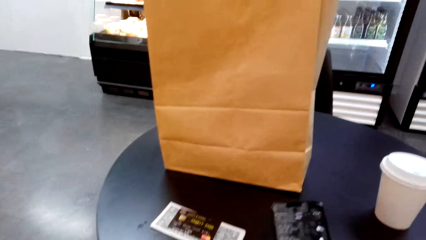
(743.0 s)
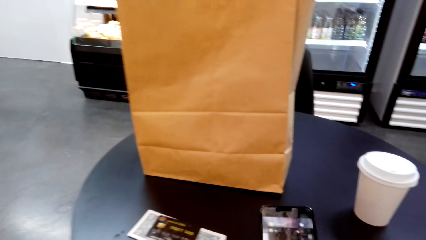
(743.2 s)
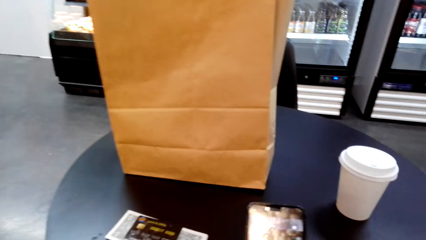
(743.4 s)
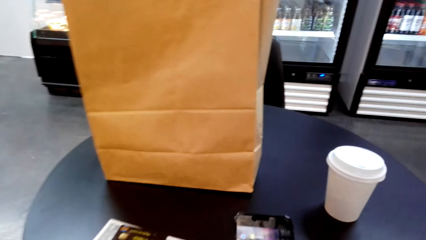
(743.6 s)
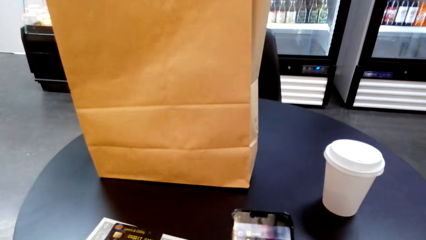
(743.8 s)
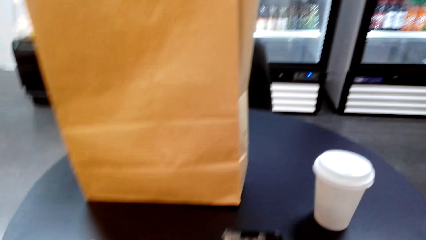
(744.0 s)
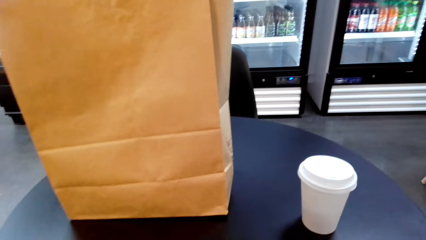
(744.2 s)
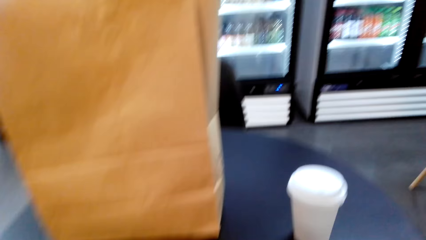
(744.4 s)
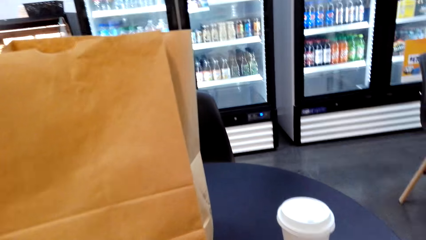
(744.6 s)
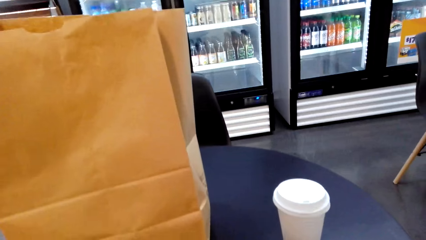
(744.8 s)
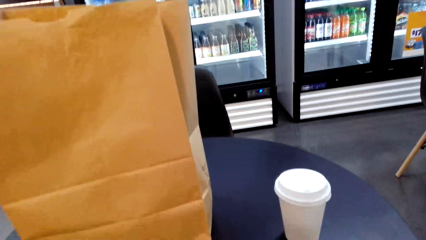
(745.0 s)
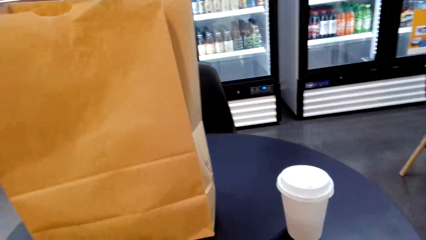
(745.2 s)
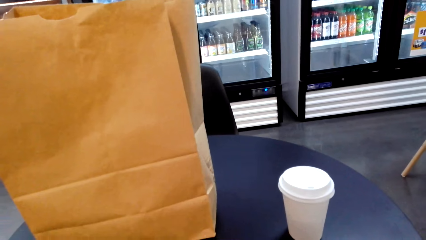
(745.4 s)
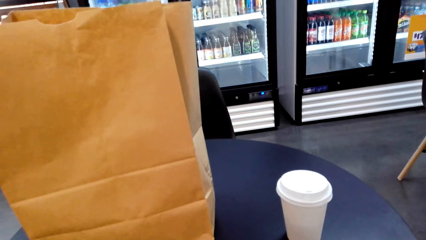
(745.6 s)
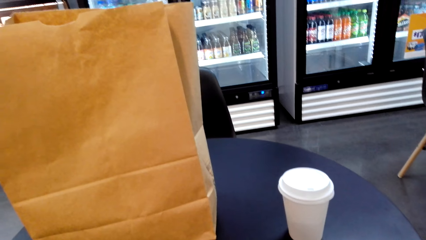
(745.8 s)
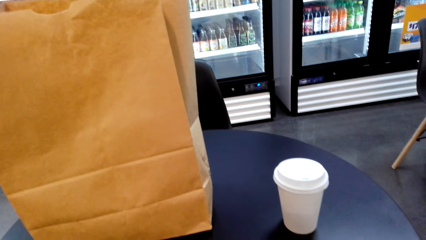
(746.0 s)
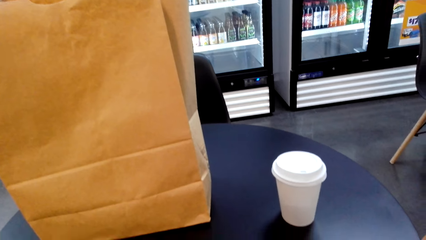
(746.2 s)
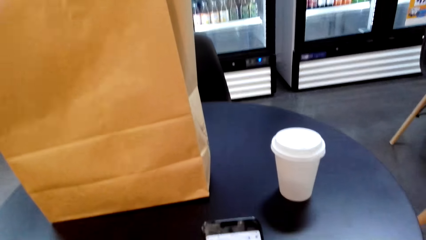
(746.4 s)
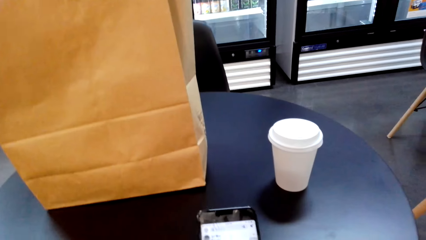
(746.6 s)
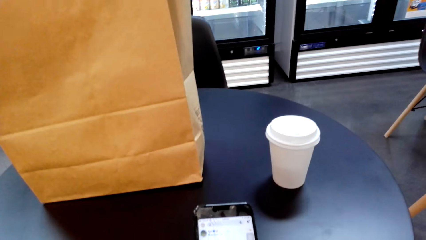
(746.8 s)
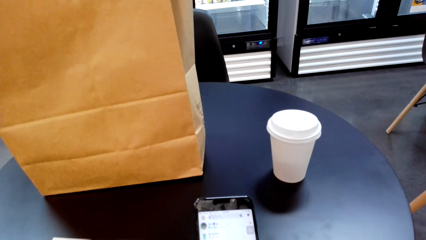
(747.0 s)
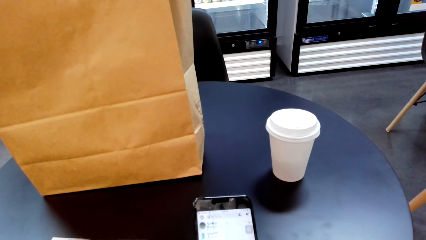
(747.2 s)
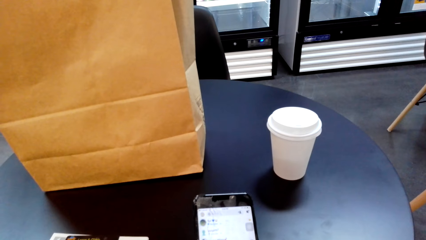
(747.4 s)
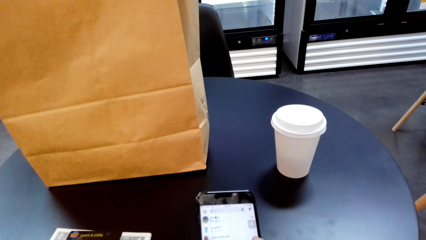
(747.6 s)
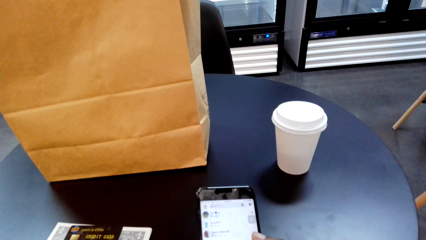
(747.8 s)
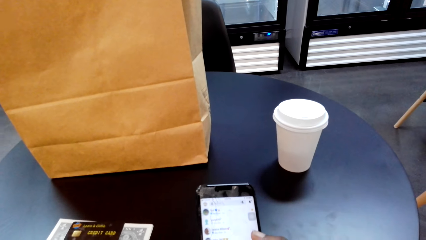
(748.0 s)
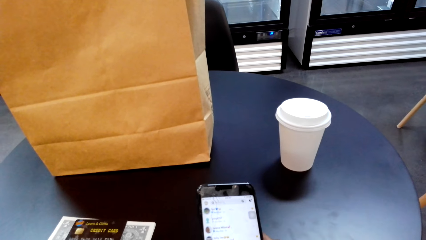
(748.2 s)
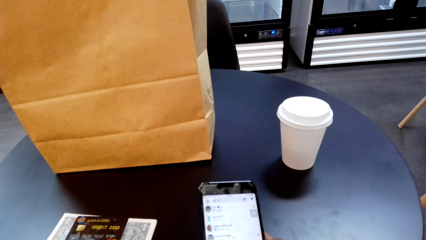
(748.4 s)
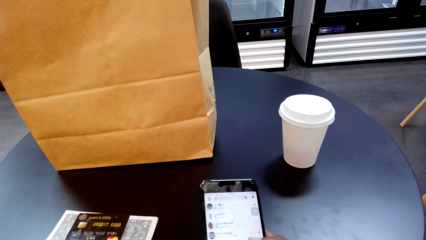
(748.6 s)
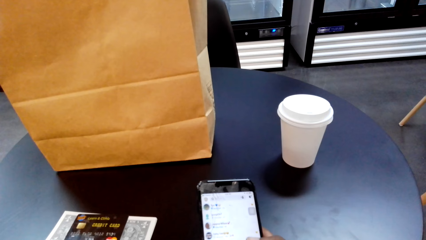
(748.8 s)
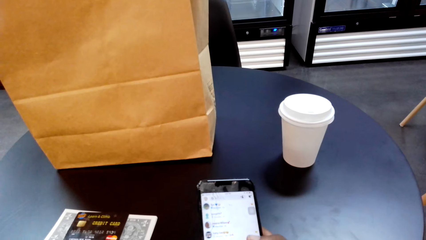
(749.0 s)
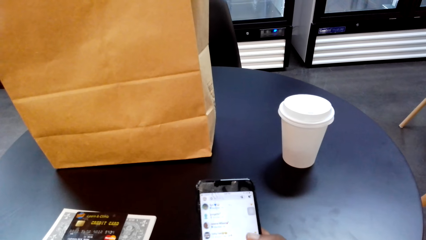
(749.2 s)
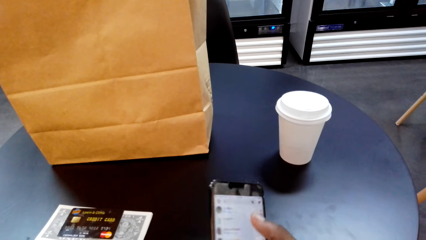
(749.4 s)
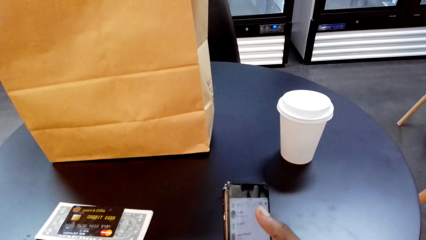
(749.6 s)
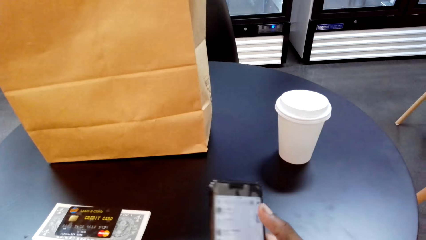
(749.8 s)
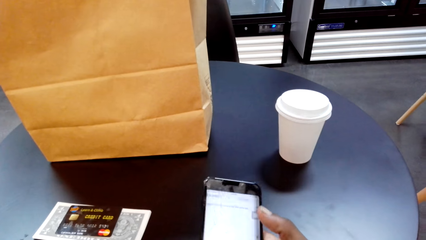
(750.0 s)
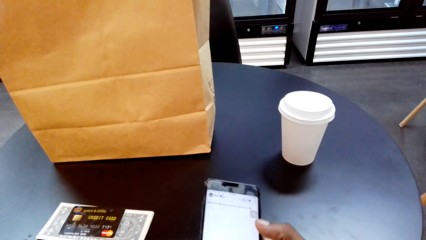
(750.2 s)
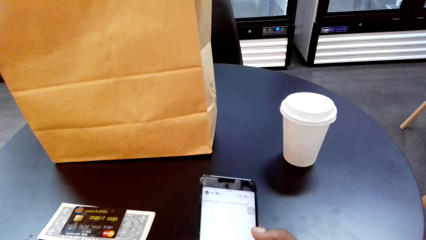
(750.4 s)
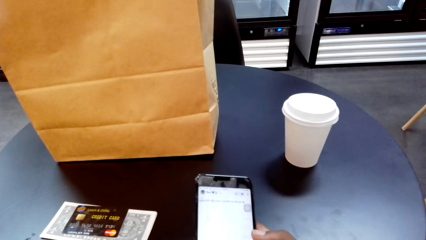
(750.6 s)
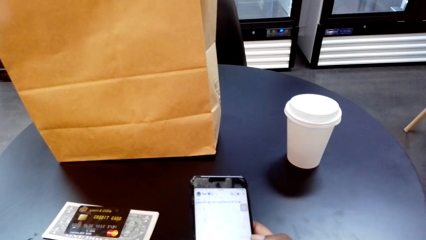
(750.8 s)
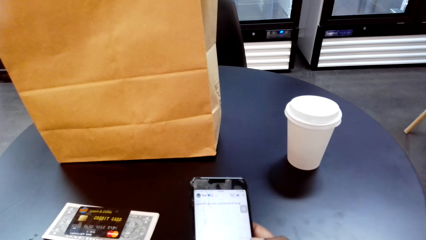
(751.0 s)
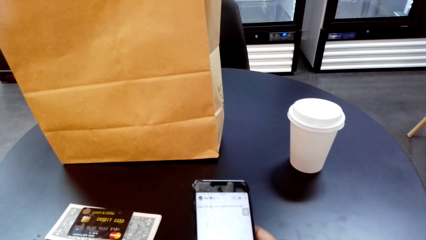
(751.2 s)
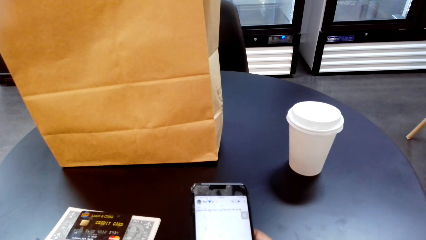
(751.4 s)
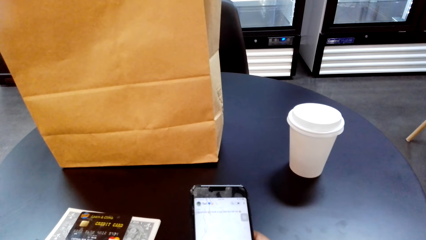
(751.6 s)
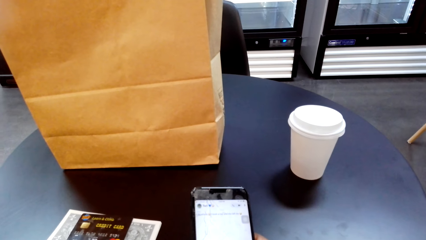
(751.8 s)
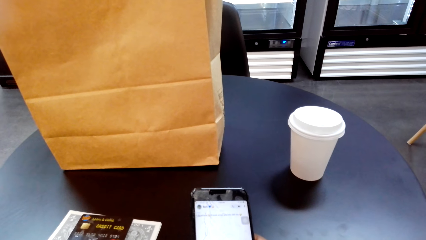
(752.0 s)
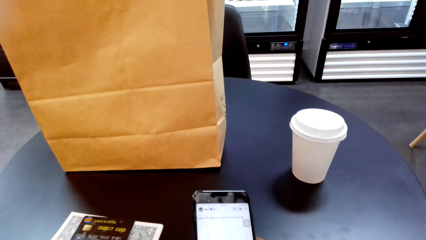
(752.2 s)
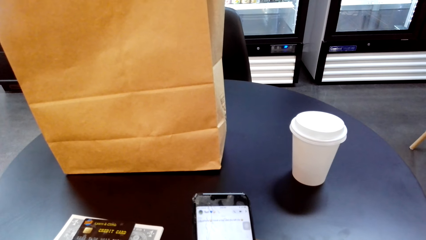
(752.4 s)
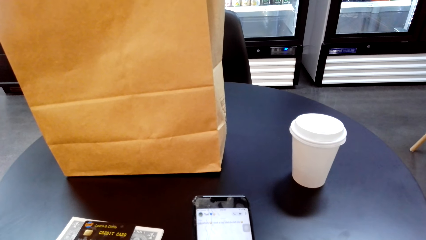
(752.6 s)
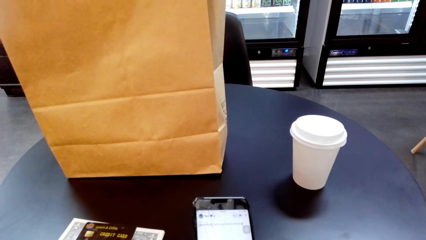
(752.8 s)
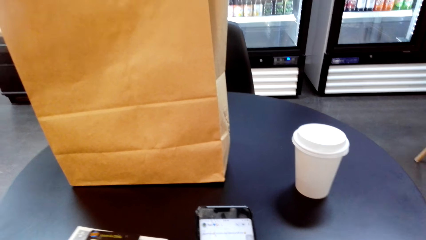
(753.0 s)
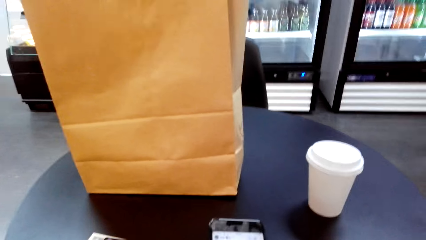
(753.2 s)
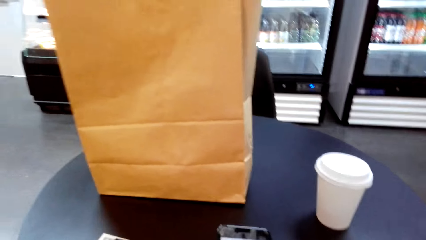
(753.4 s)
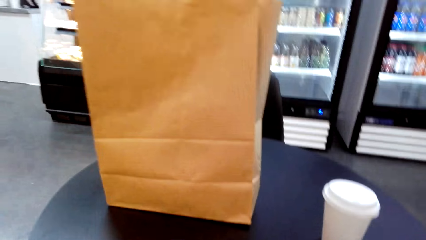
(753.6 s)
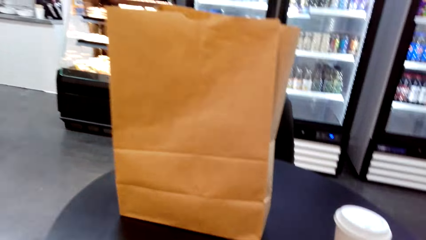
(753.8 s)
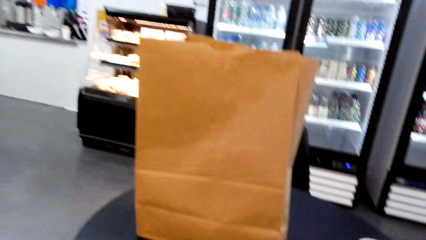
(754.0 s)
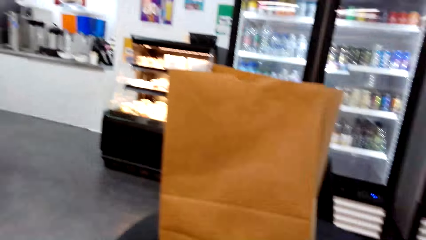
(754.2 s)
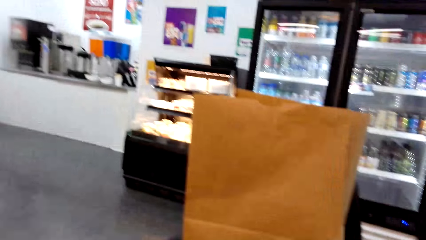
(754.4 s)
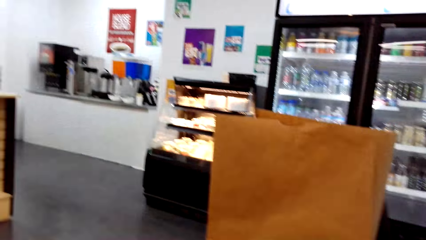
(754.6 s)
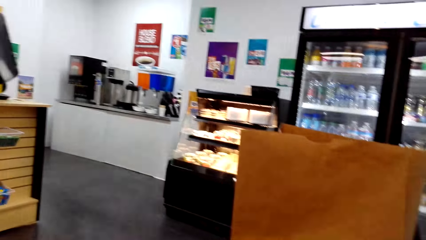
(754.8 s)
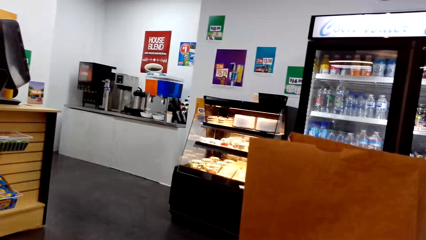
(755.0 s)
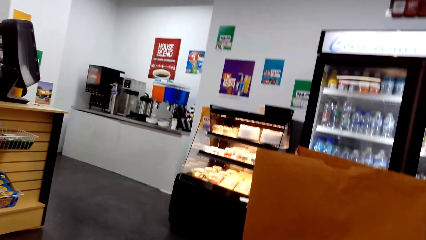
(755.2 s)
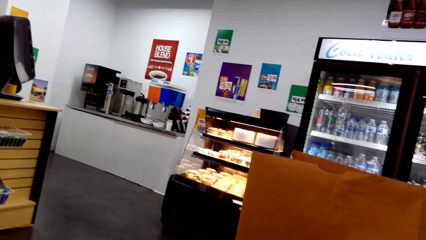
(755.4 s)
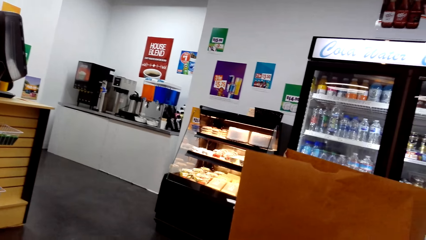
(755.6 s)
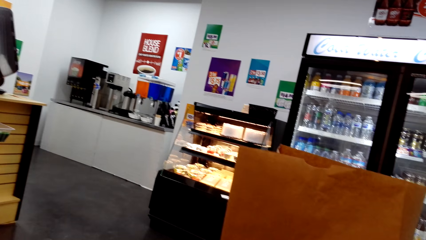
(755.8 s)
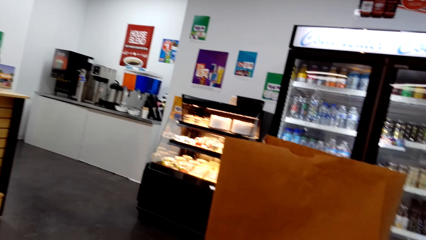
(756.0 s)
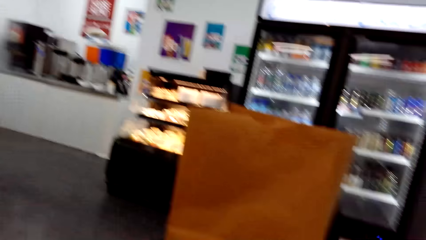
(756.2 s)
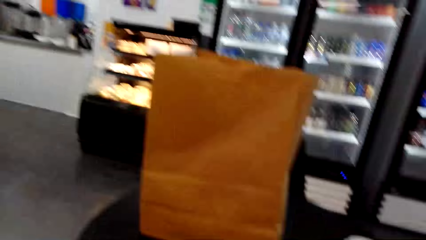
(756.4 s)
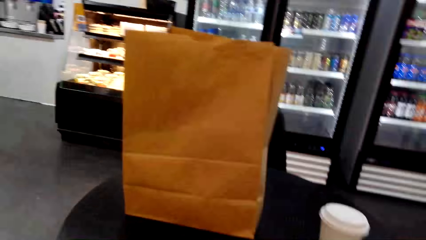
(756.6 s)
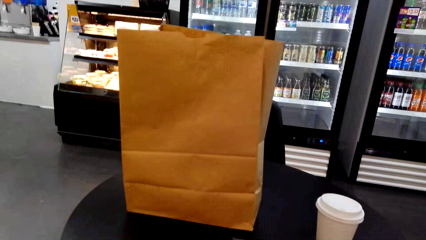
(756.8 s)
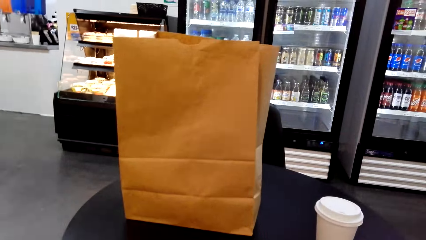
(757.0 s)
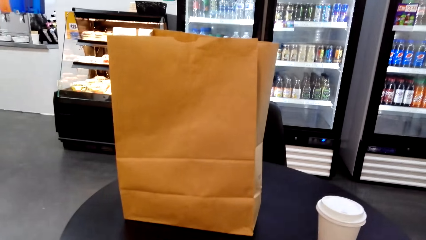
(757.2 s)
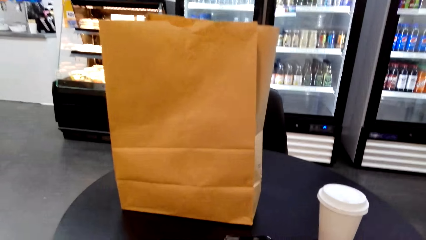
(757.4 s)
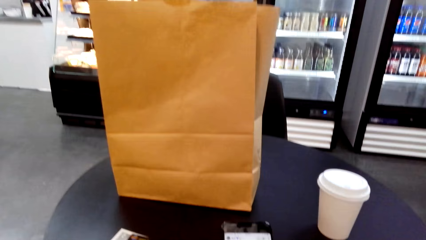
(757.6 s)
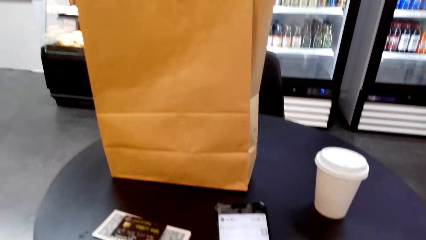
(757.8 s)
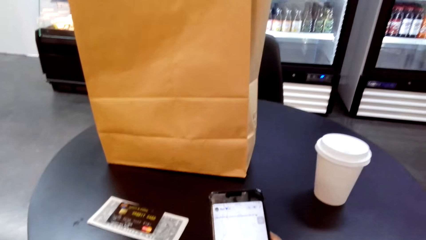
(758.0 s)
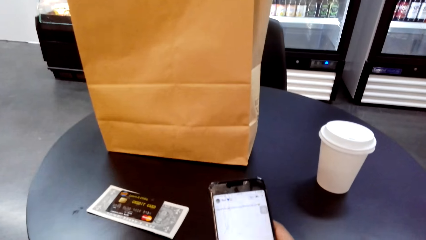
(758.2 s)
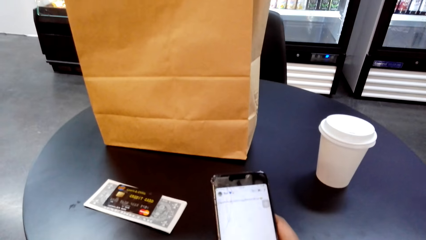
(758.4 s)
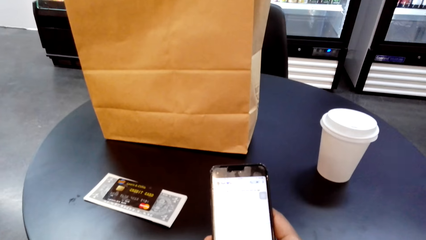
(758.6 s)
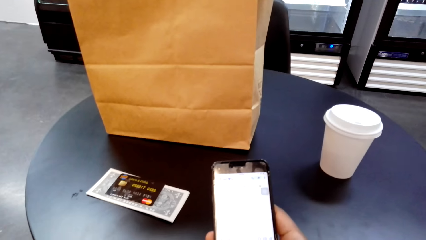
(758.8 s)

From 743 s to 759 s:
The camera wearer checks the phone. They look around the supermarket.
